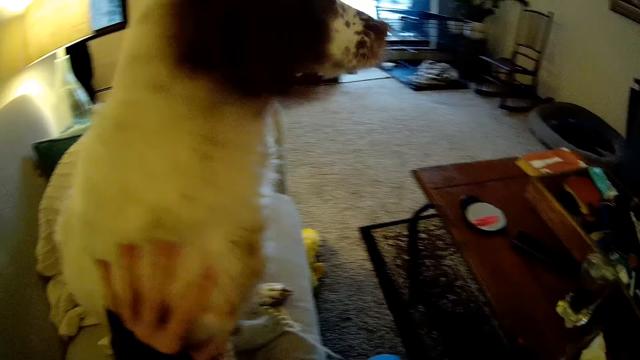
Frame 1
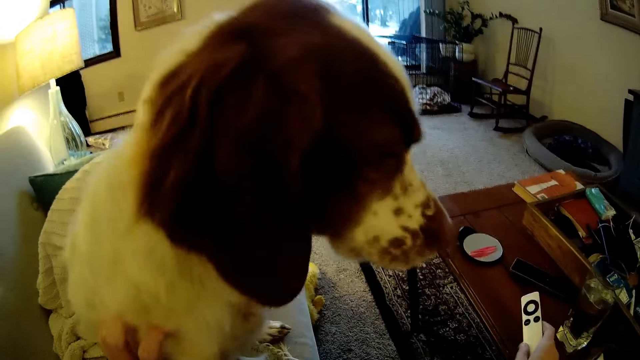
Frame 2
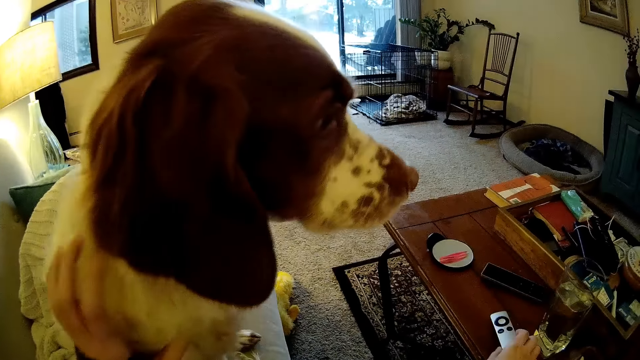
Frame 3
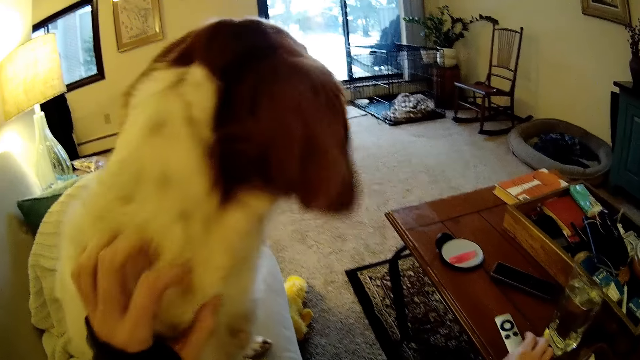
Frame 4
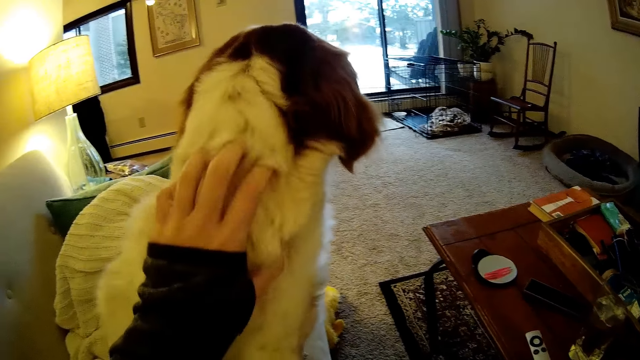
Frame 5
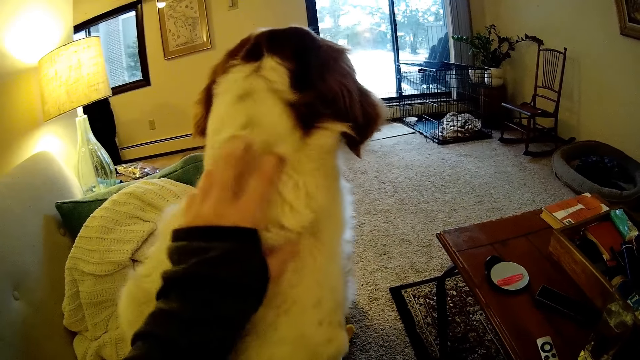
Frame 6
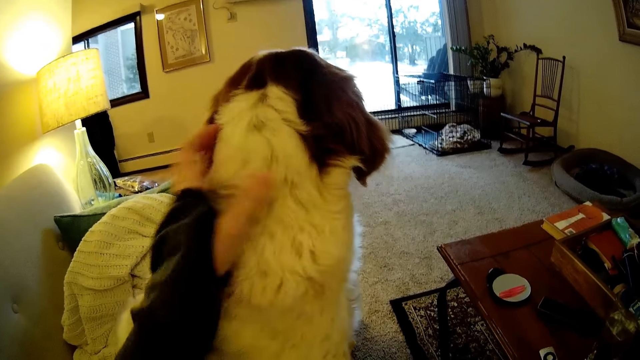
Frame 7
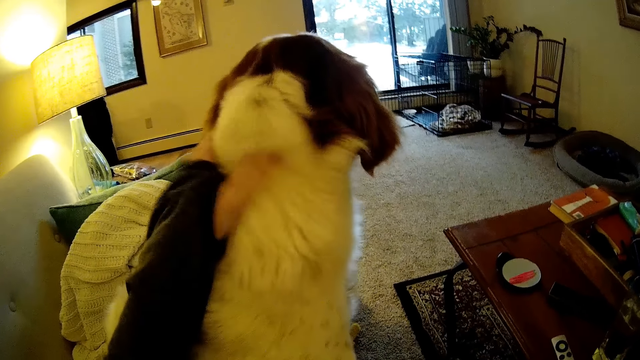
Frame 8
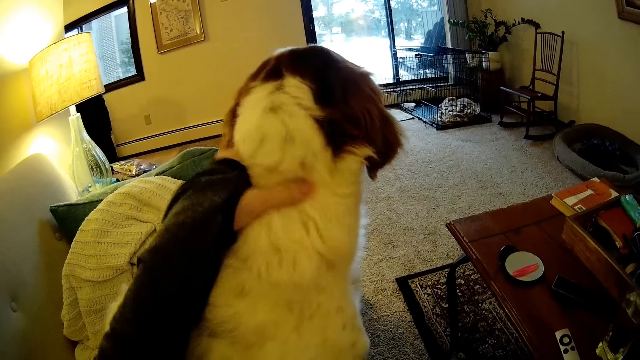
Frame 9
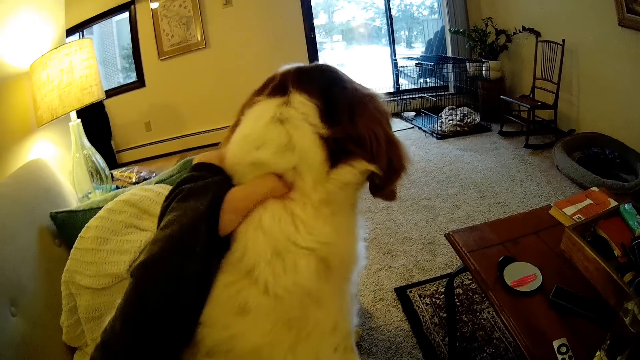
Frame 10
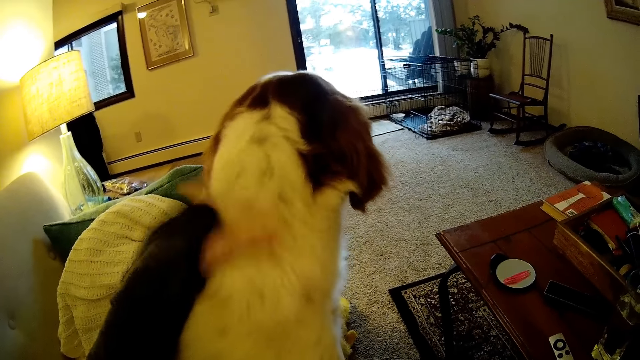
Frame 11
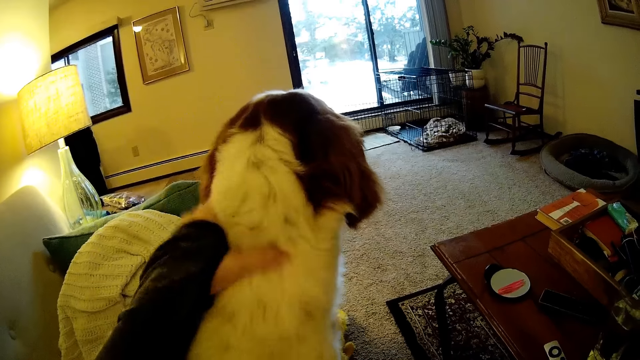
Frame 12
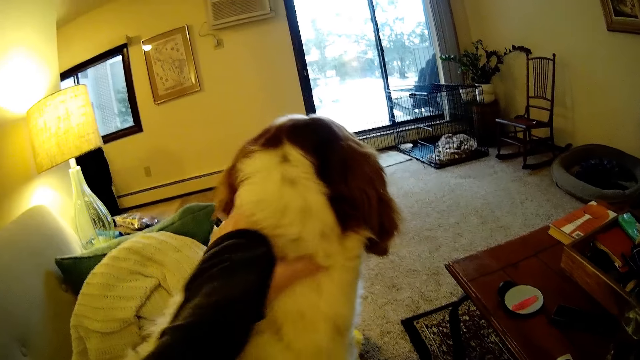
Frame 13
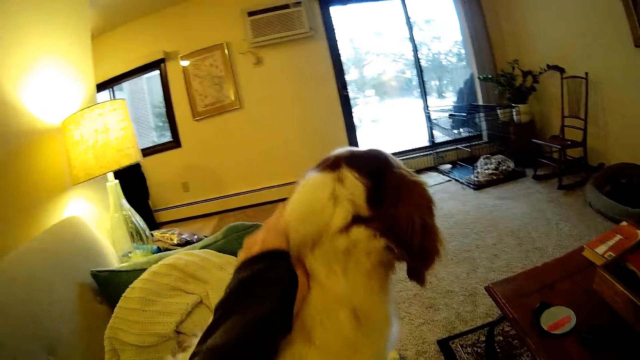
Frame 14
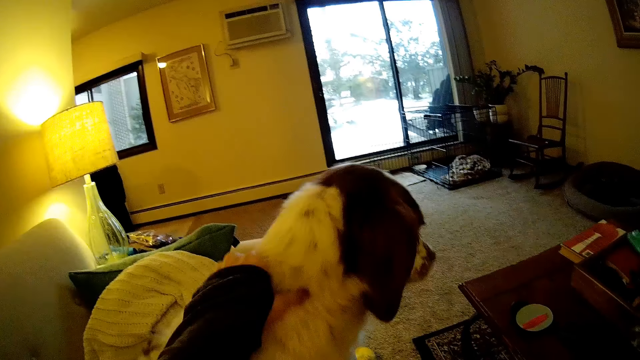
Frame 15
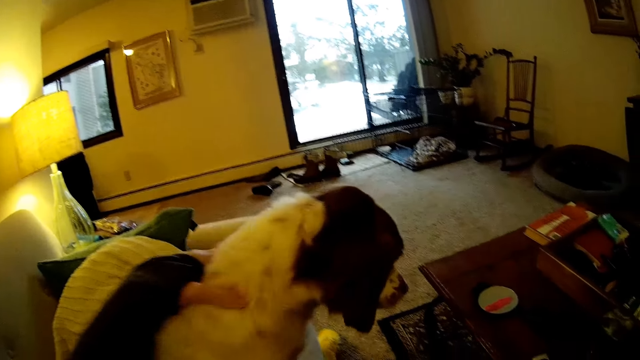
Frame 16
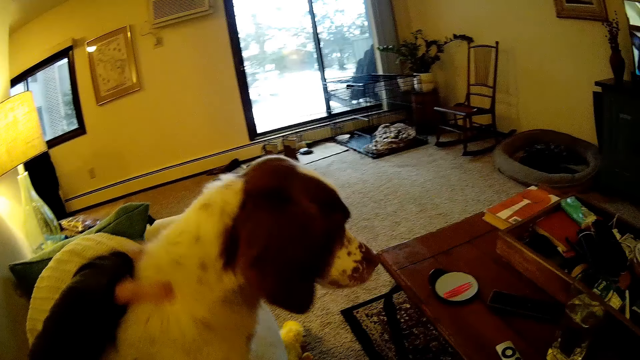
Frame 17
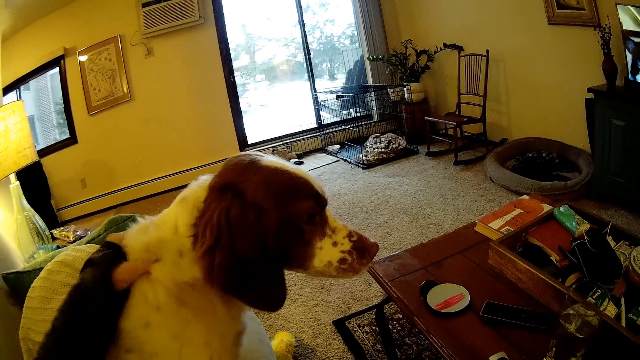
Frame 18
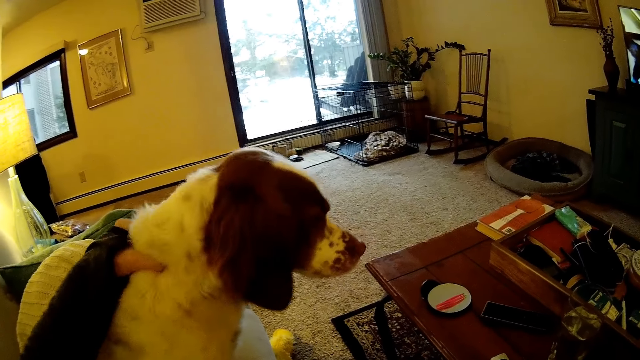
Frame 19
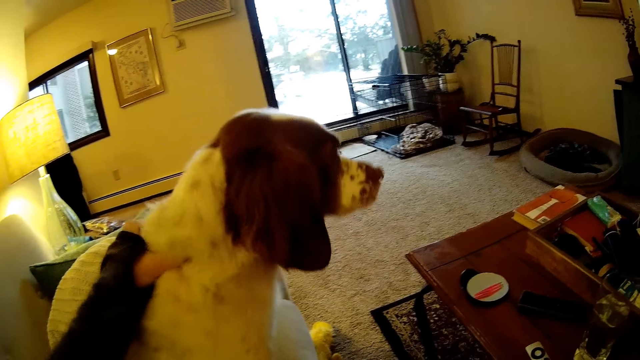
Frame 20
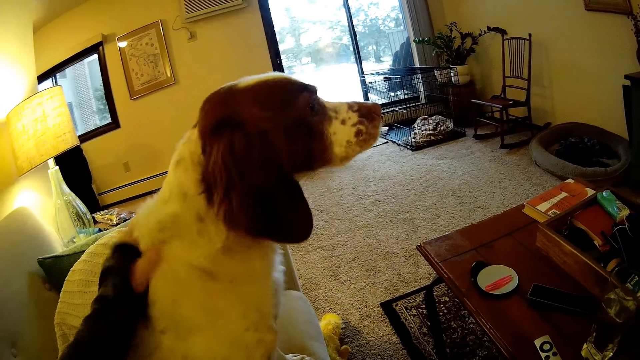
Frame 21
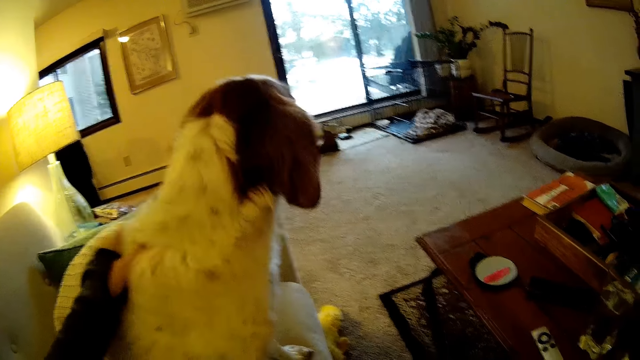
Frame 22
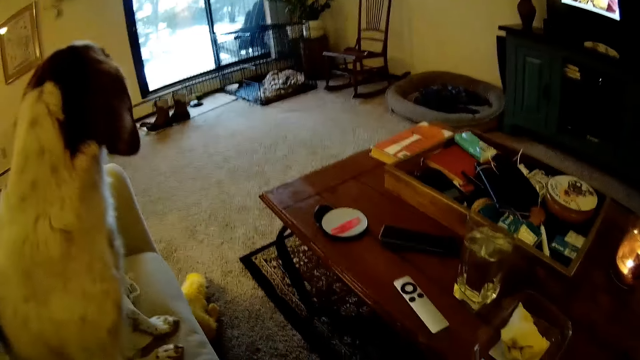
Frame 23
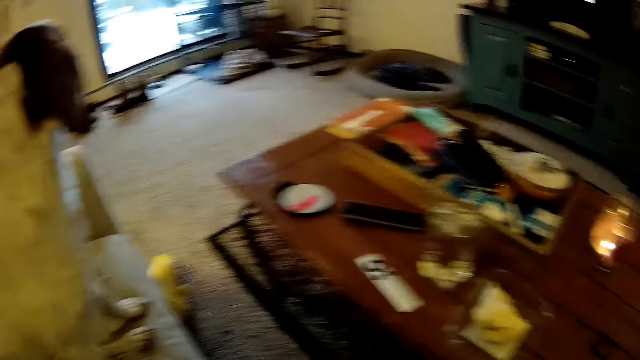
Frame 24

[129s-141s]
The camera wearer rubs the dog with her left hand. She drops a remote control on the table with her right hand.

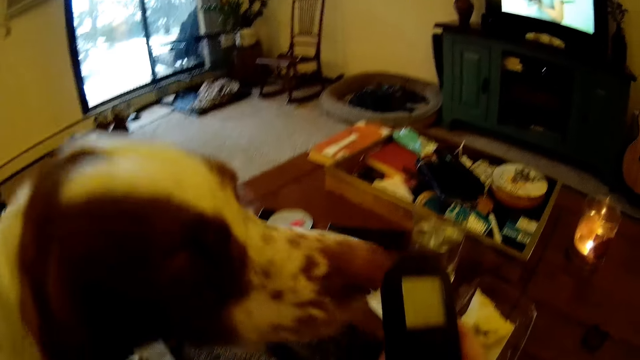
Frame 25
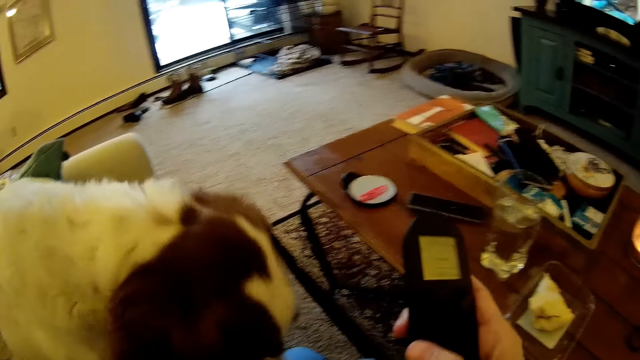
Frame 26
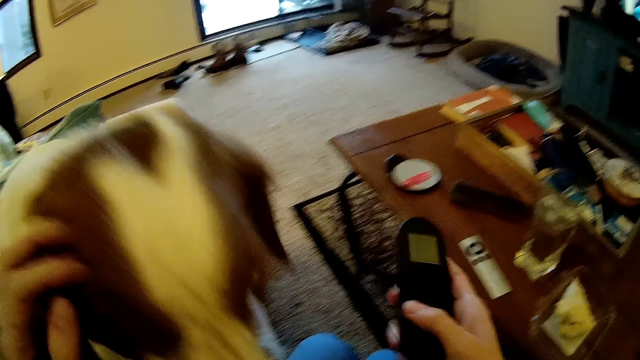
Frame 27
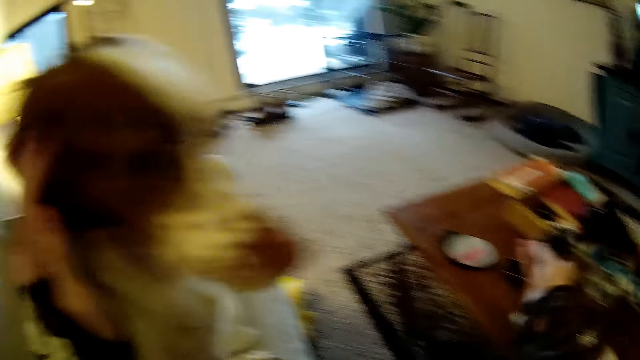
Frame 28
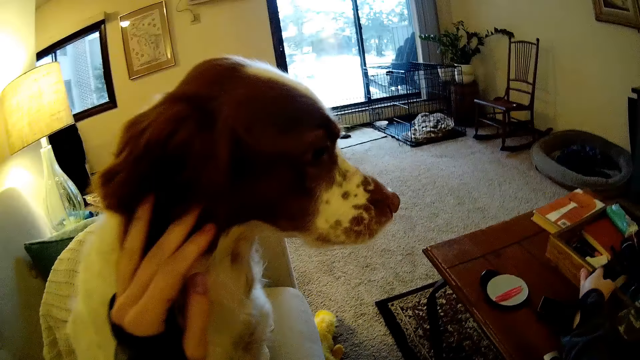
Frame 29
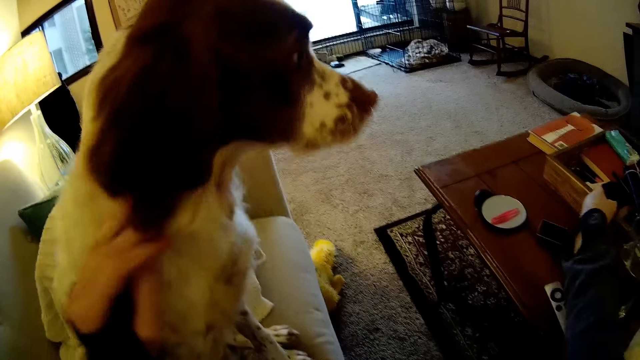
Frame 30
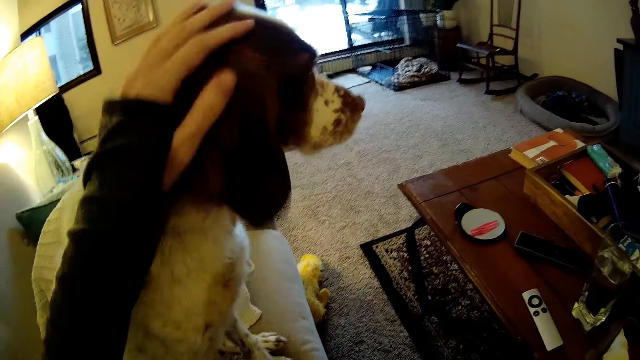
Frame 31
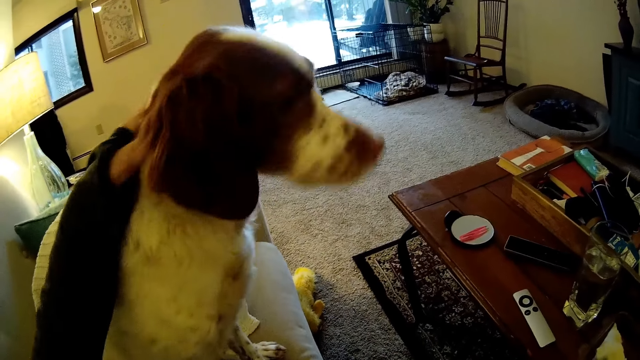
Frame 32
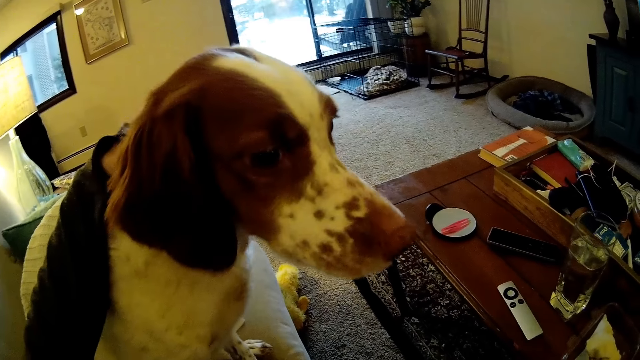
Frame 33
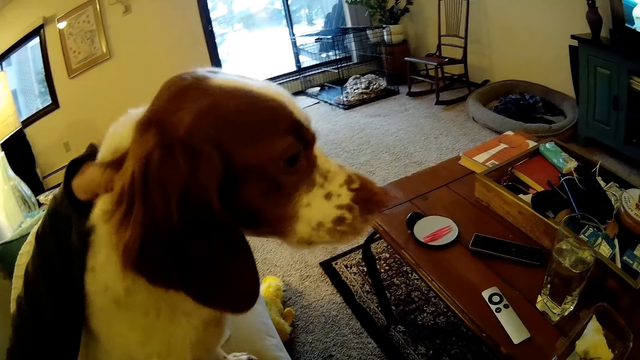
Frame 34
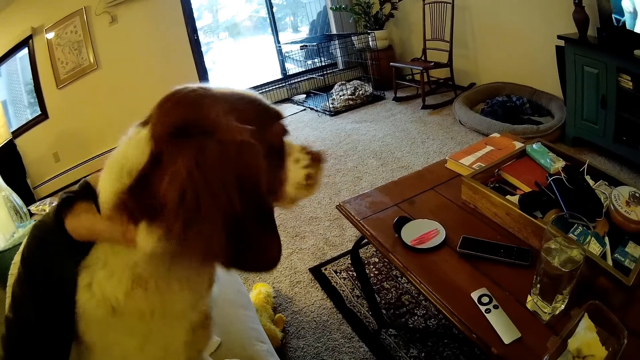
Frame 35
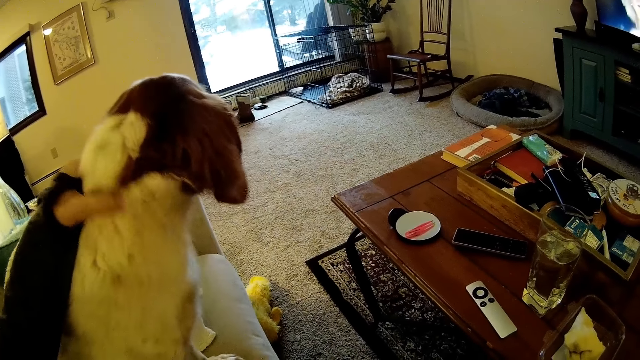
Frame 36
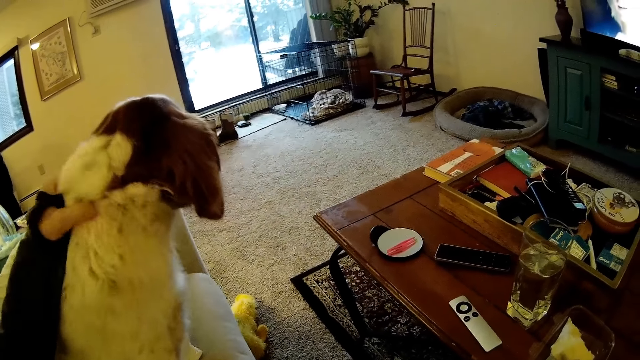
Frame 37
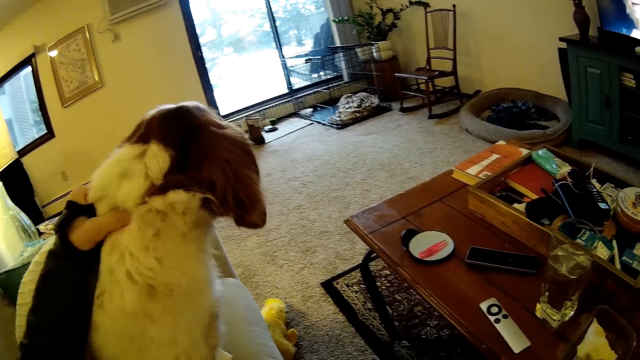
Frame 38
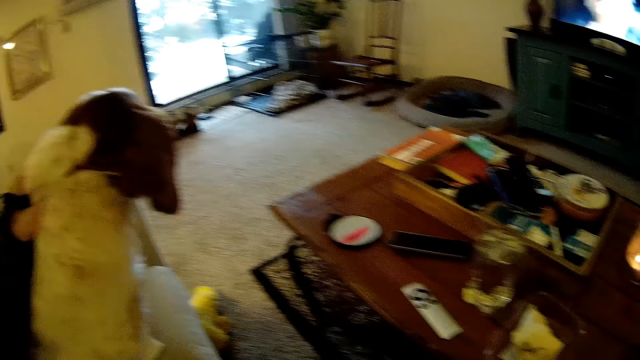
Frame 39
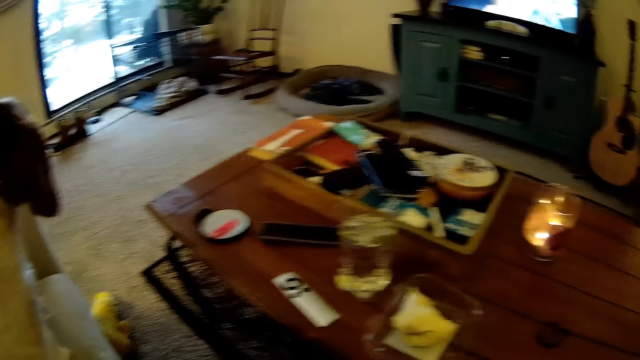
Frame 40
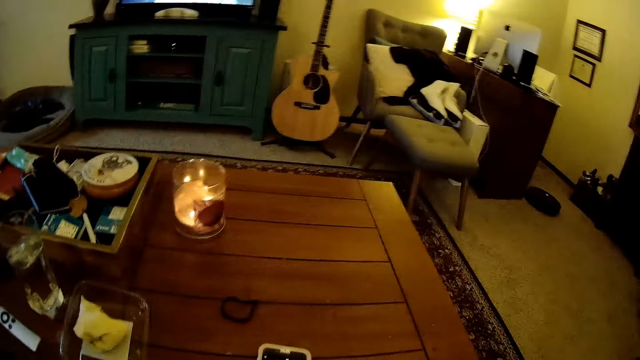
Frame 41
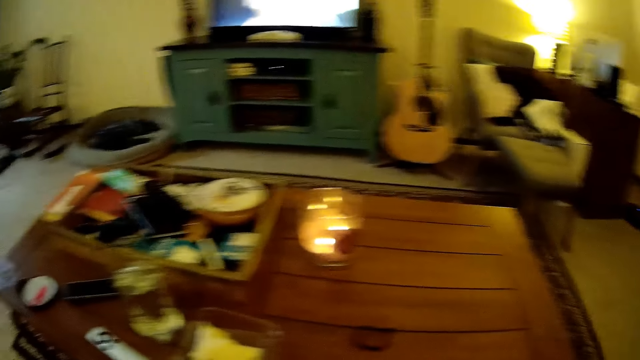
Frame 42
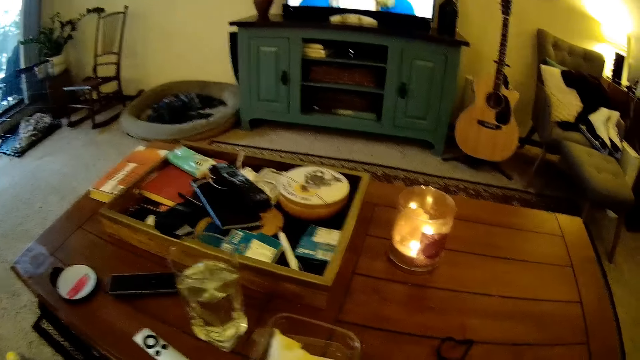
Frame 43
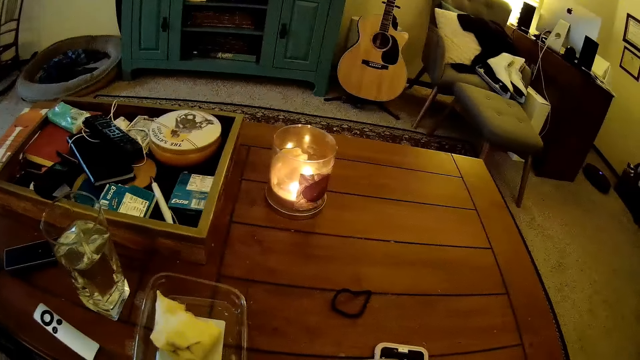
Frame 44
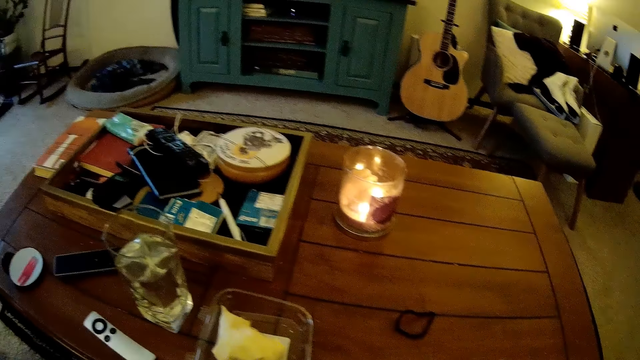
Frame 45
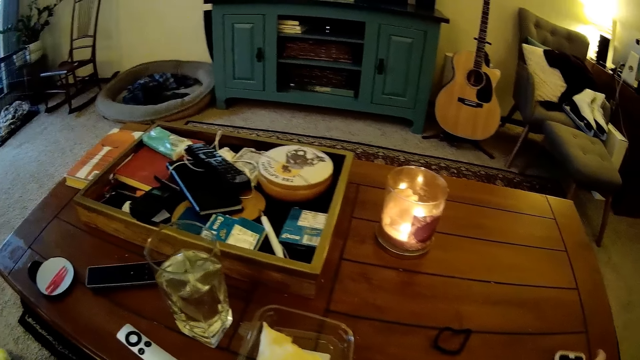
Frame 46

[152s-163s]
The camera wearer rubs the dog with her left hand. She drops a remote control on the table with her right hand. She stares at the table.
